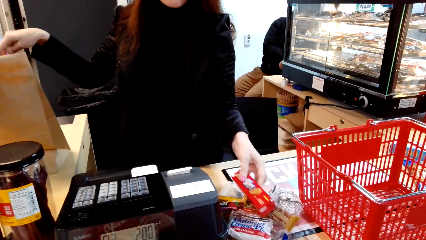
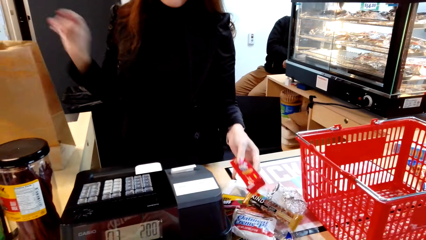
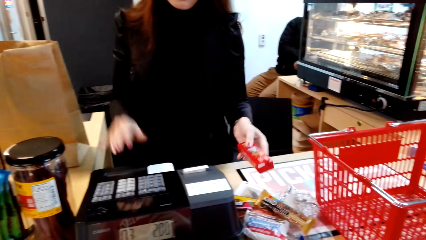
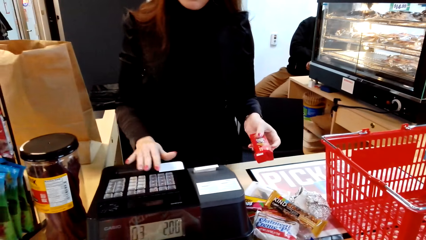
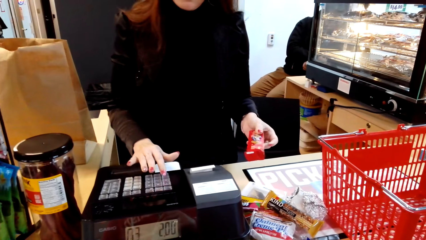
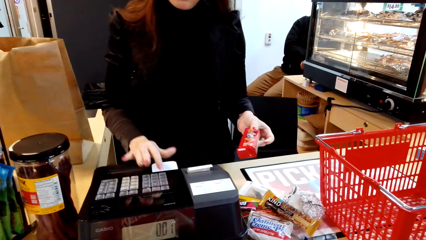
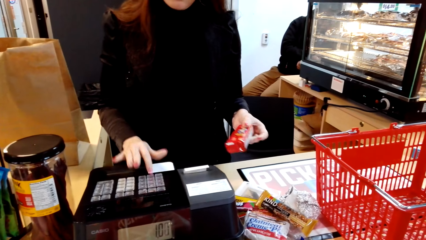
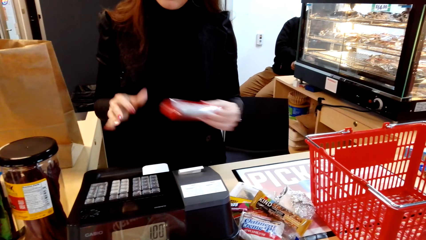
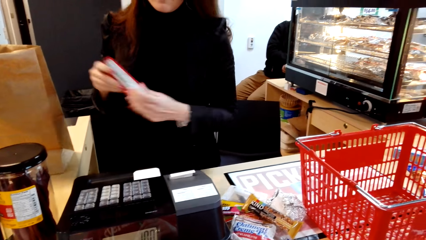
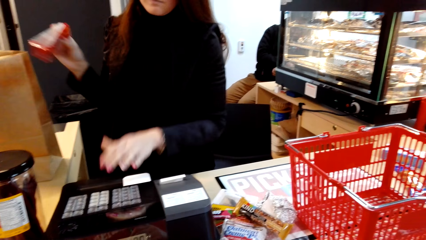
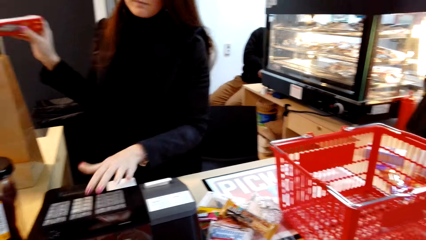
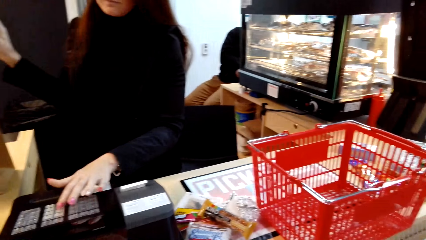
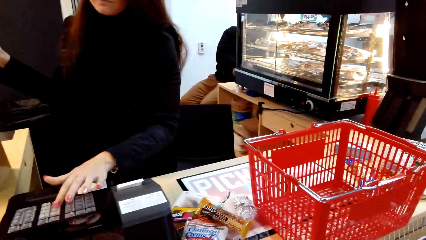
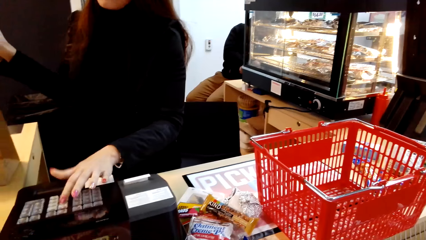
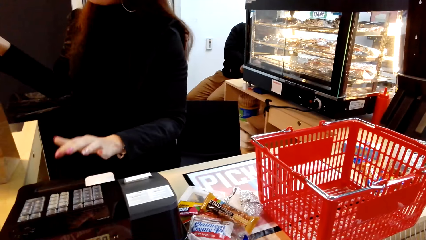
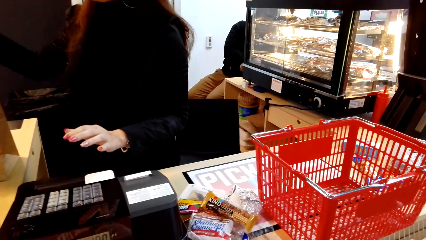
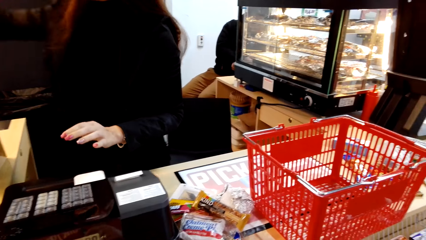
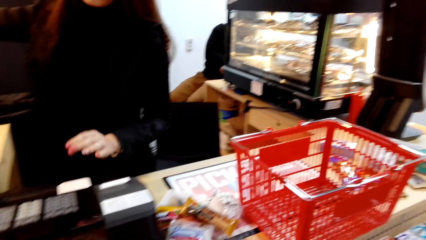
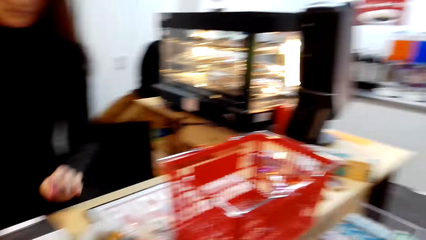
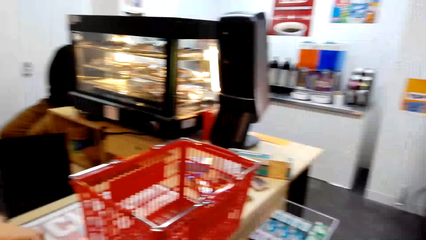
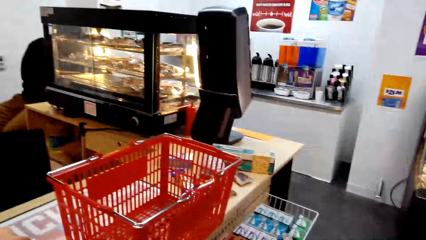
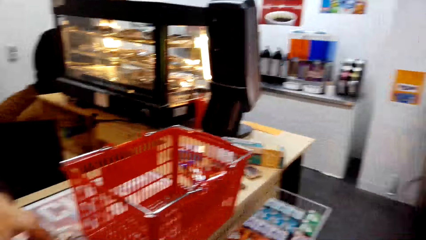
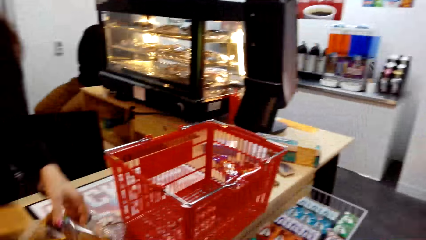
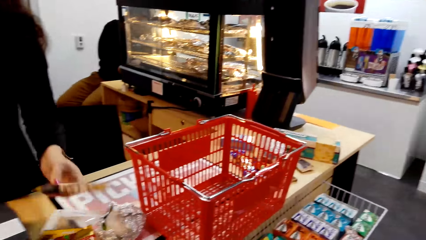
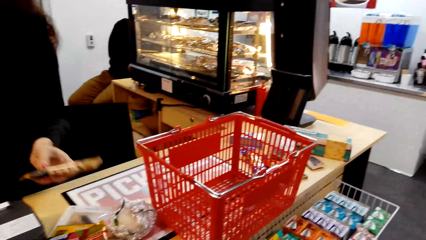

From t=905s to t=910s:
A woman enters the product data to the cash register. She places the product in a shopping bag. She picks up a product.

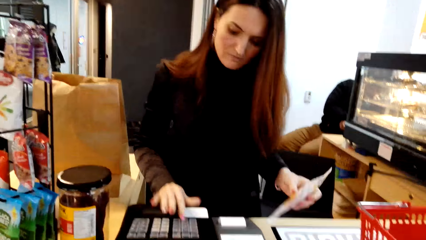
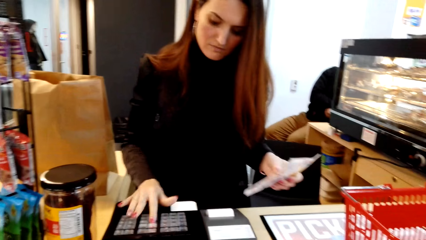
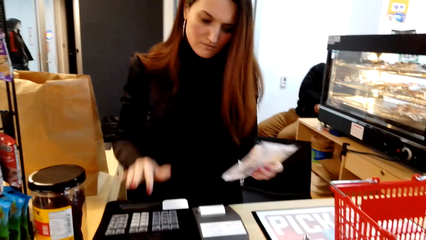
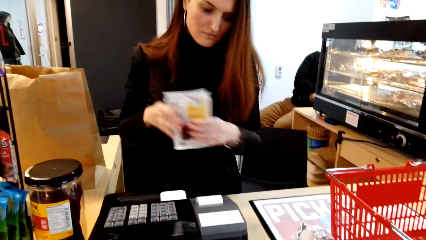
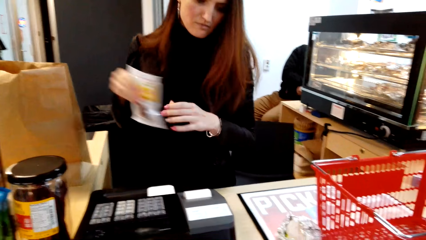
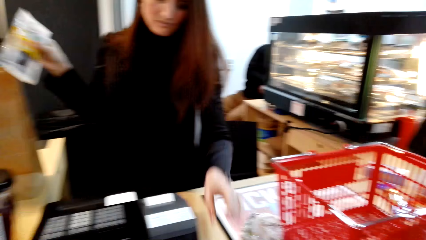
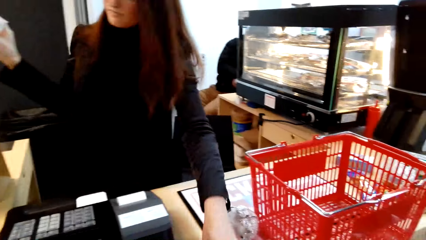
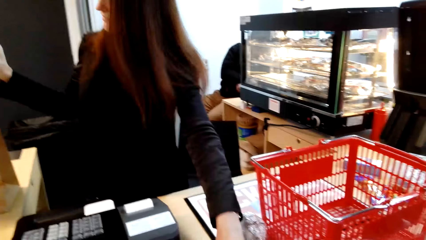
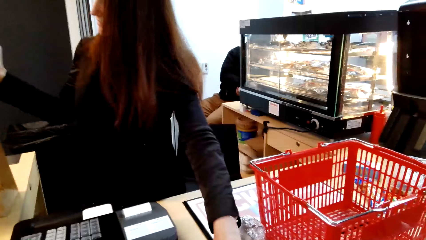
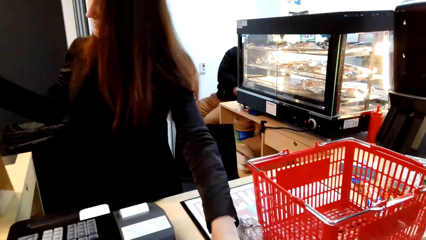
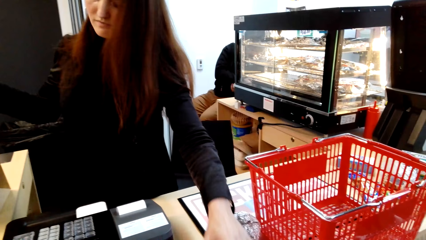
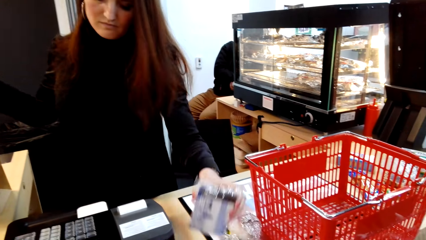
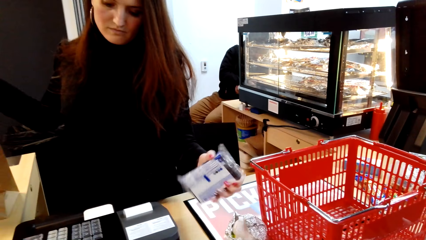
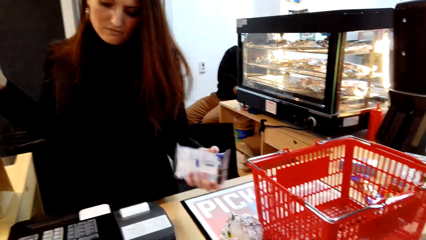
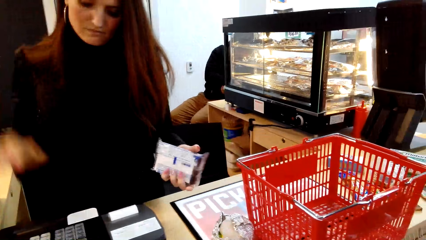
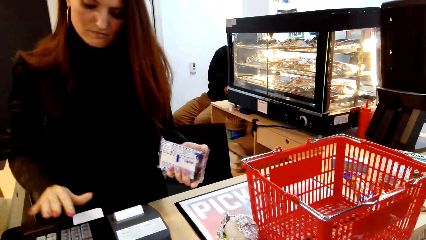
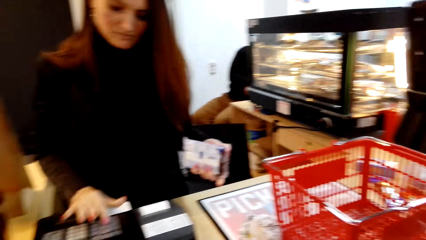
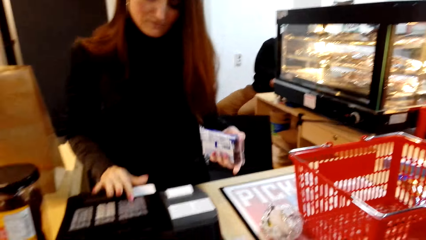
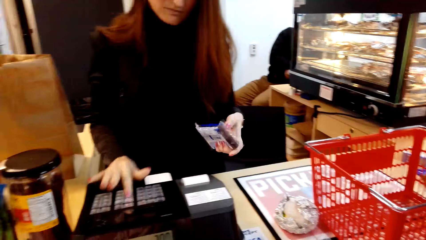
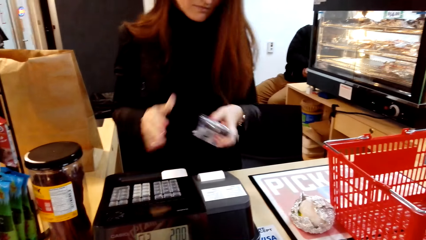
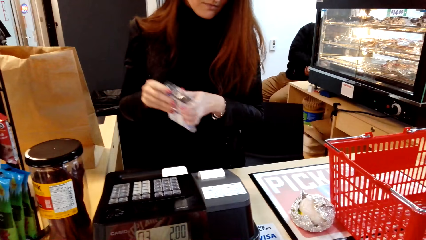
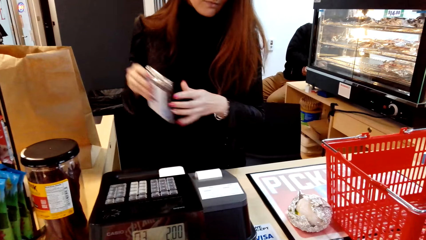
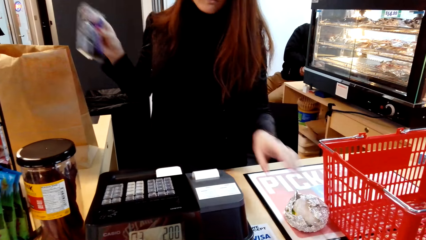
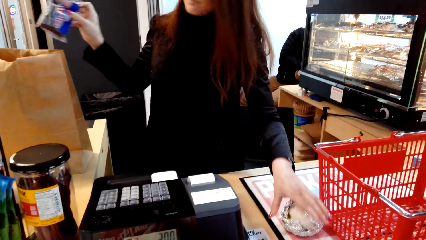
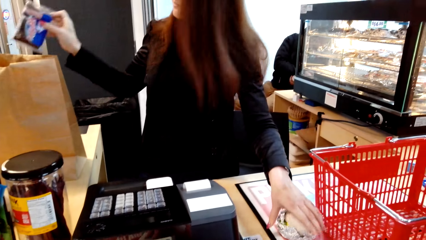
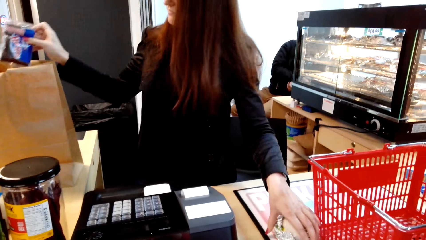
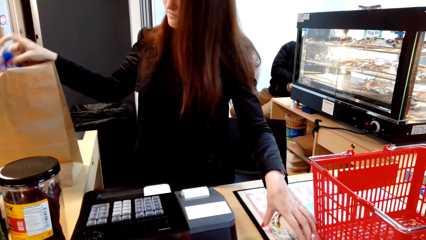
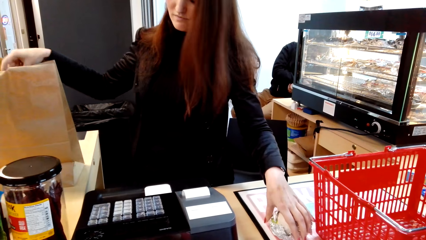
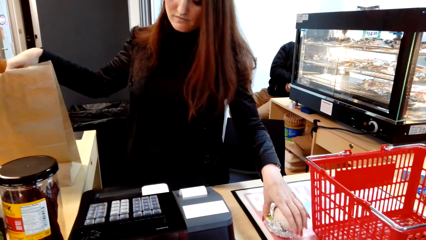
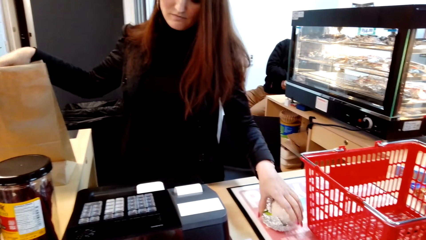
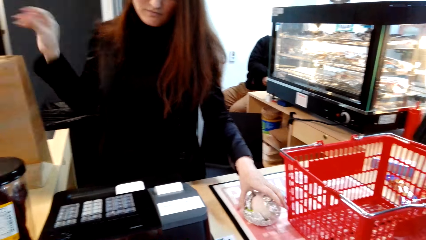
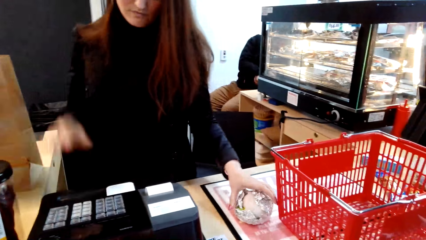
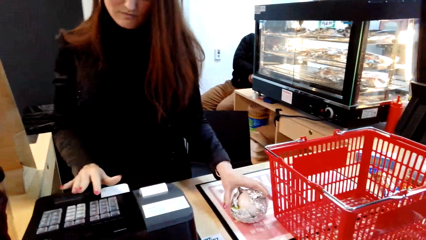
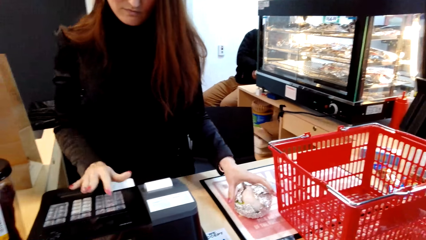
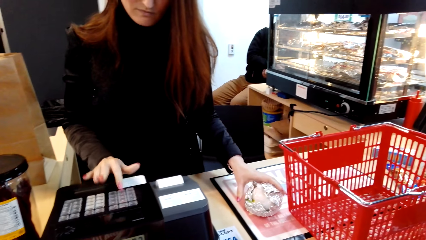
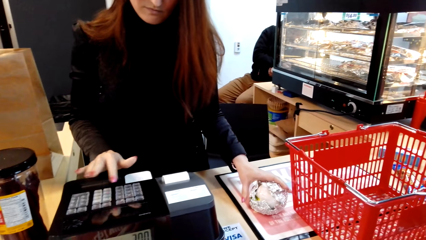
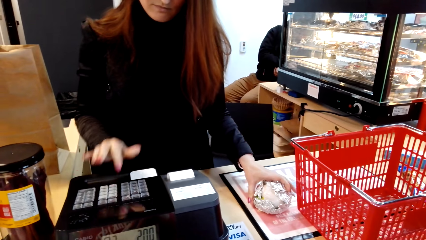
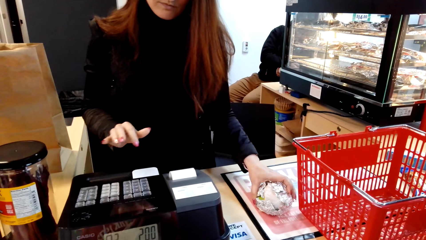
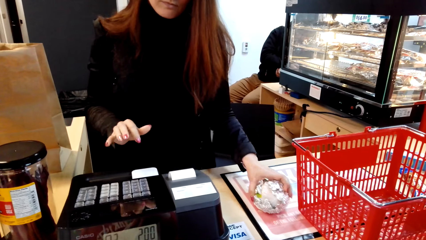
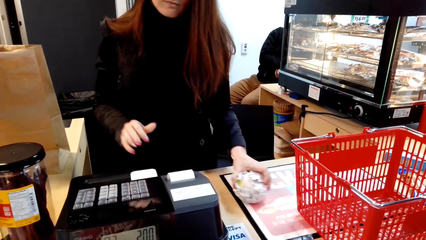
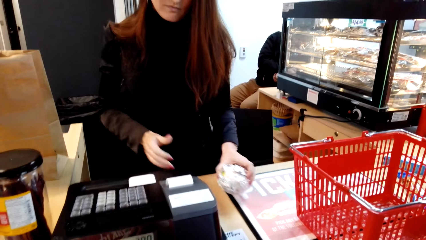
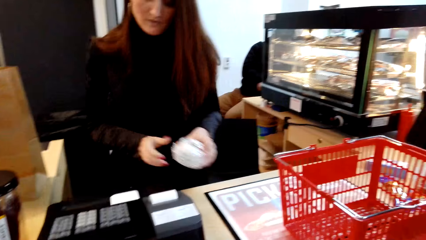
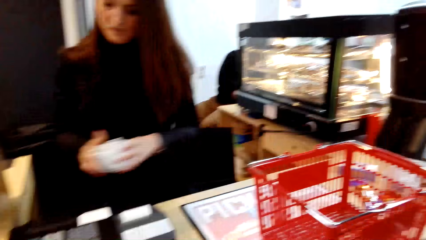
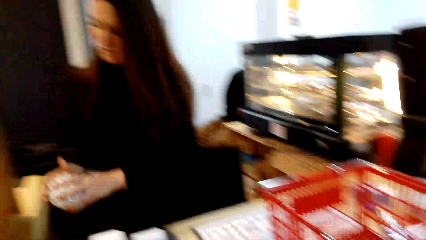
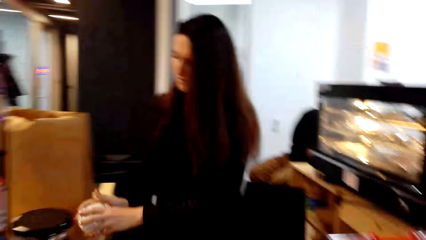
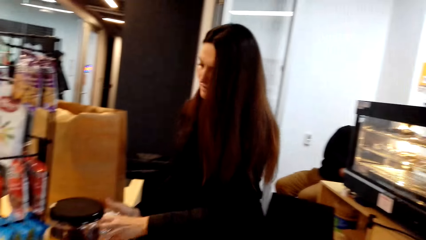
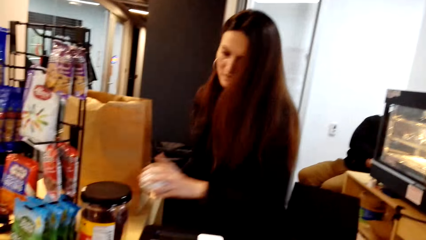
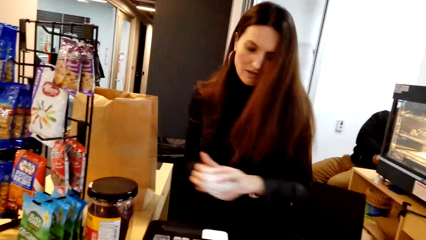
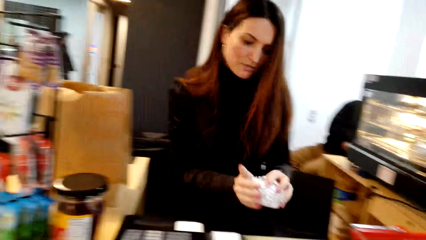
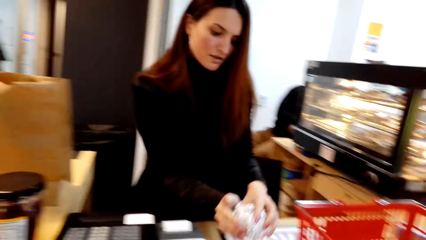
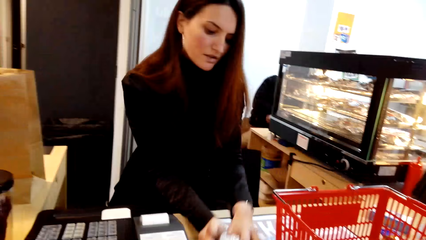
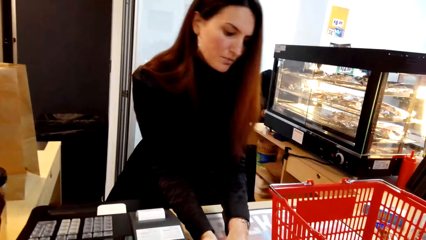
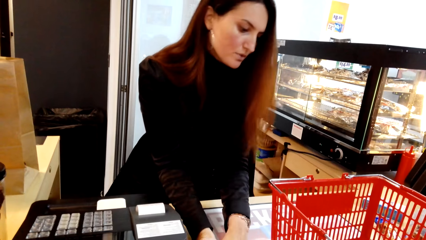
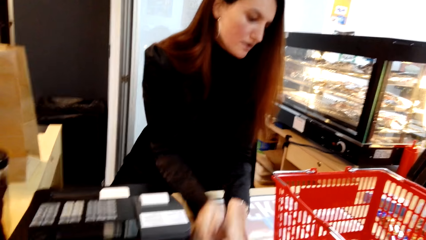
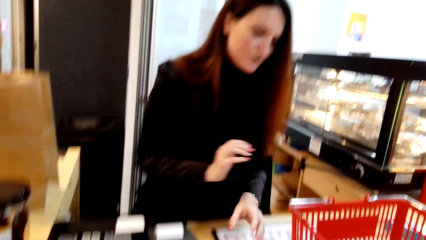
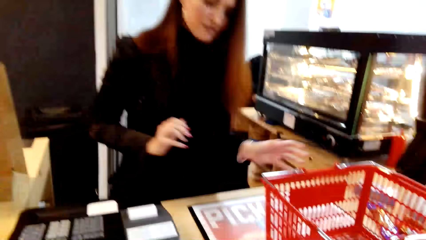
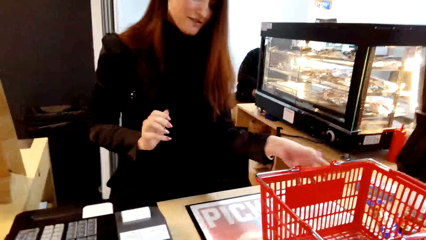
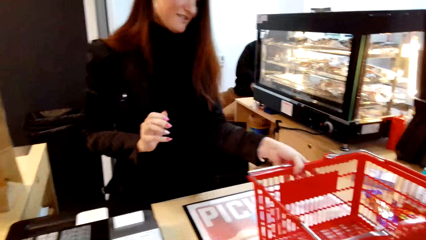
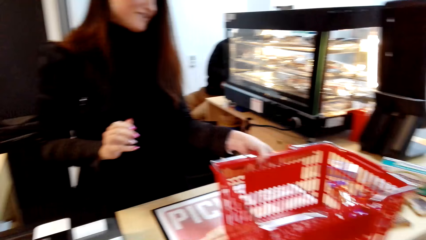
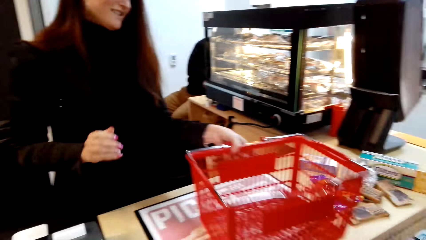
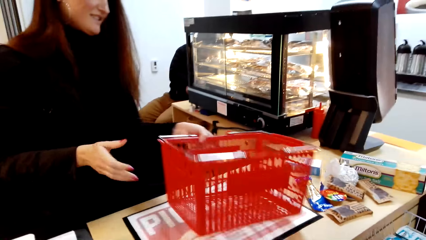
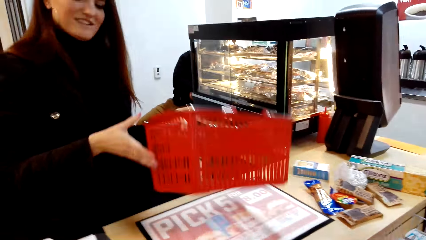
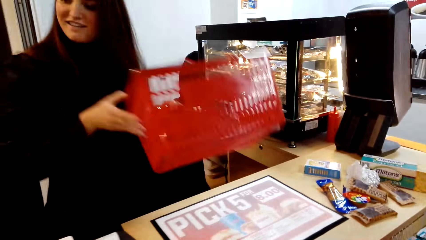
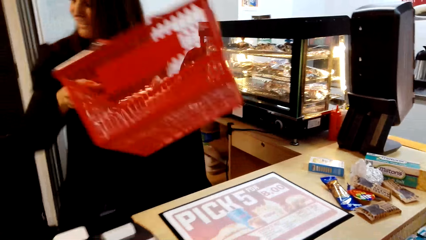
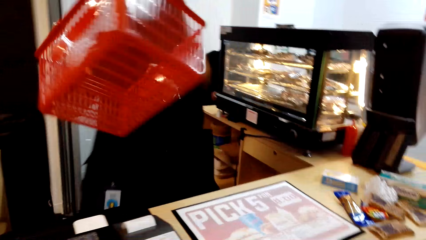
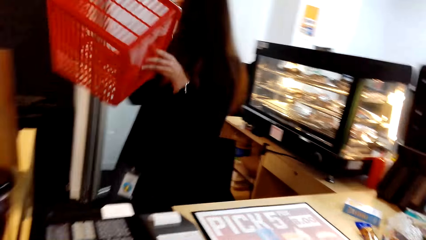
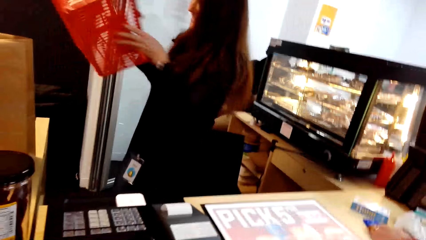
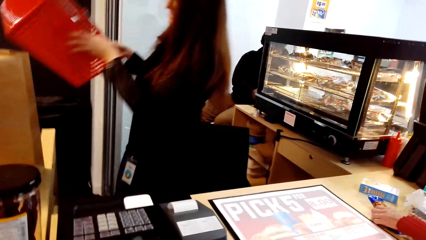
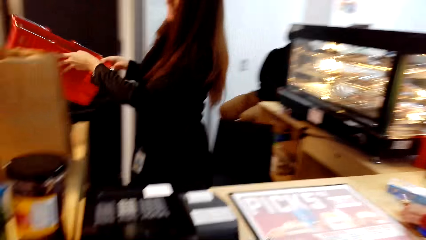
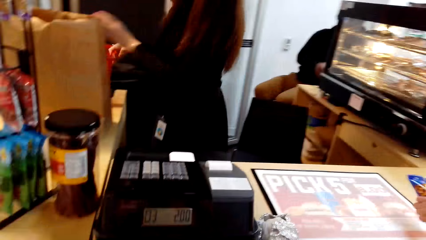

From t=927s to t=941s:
A woman enters the product data to the cash register. She places the product in a shopping bag. She picks up a product. She enters the product data to the cash register. She places the product in a shopping bag. She holds a snack. She picks up something. She enters the product data to the cash register. She puts something on the counter desk. She converses with the camera wearer. She picks up the basket on the desk counter. She moves the shopping basket.
